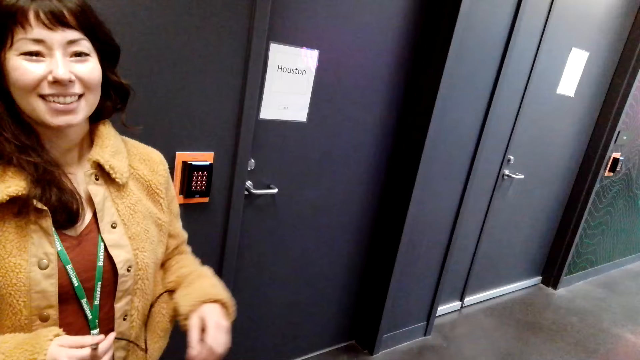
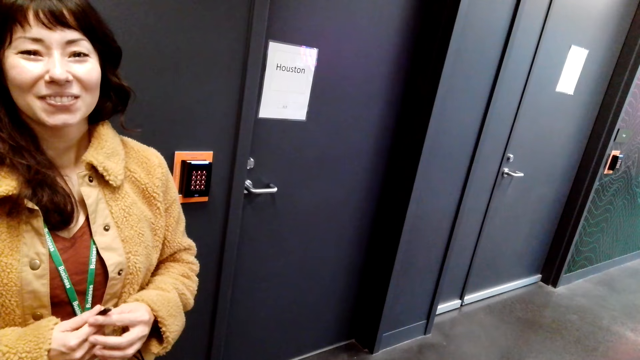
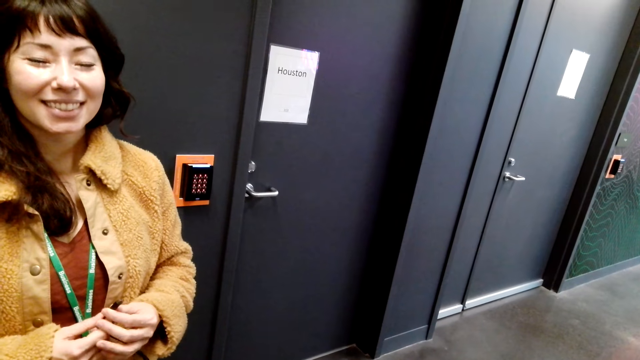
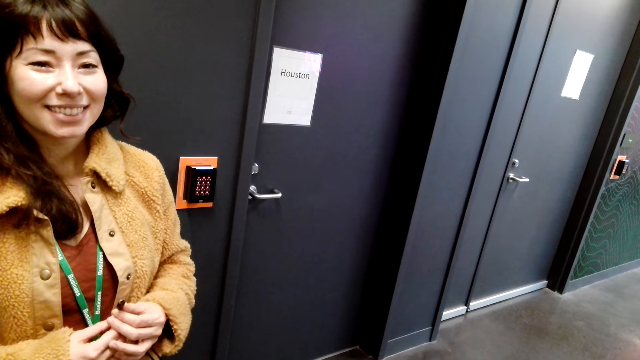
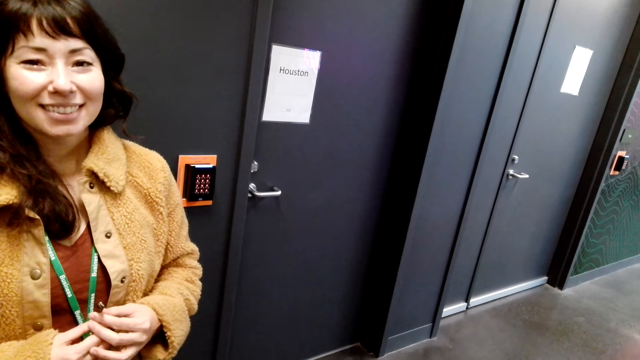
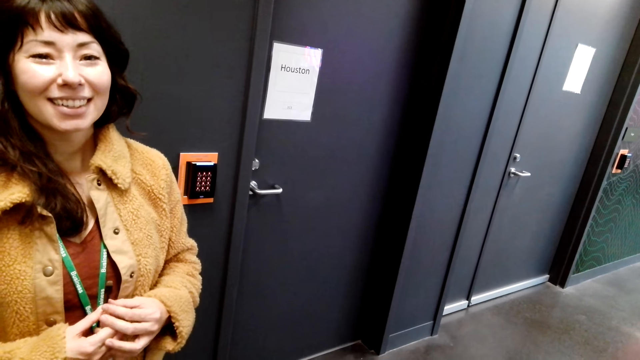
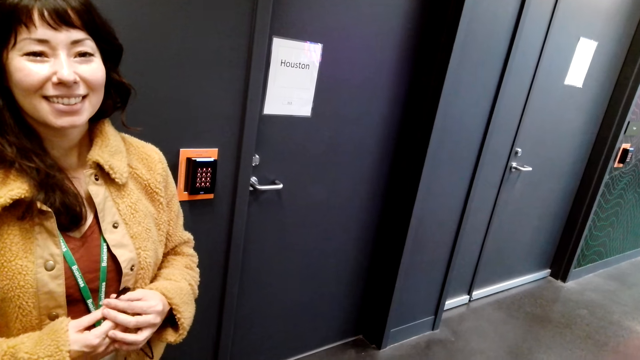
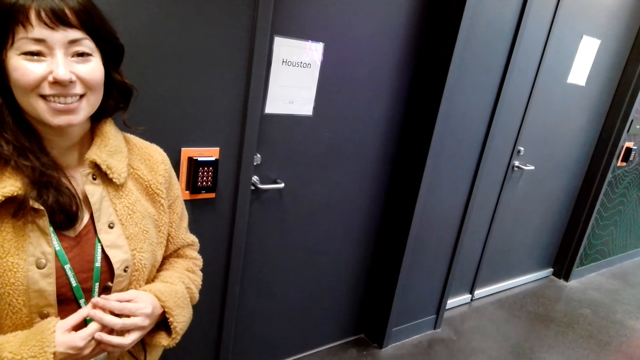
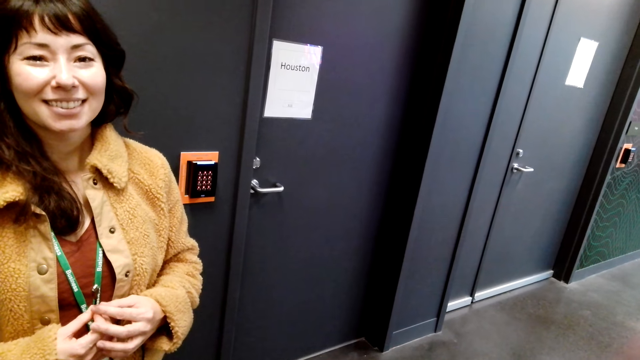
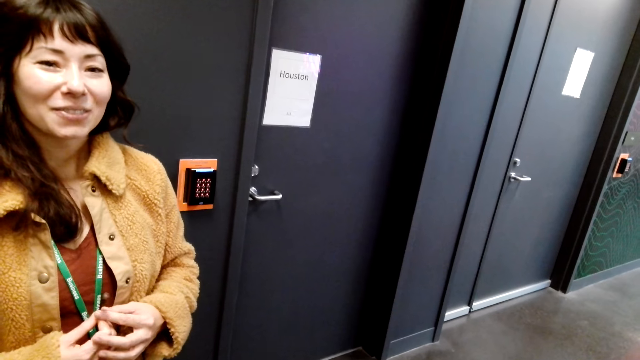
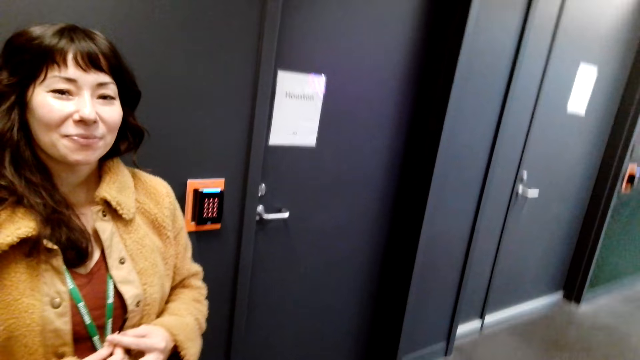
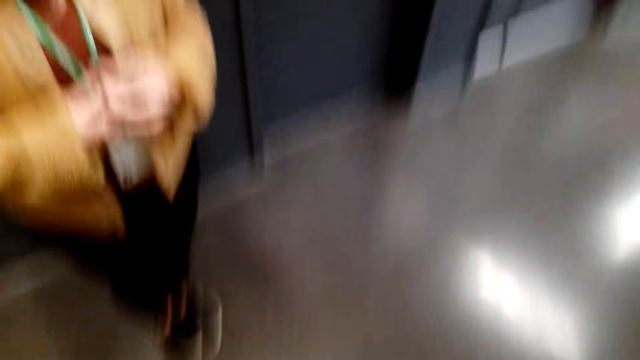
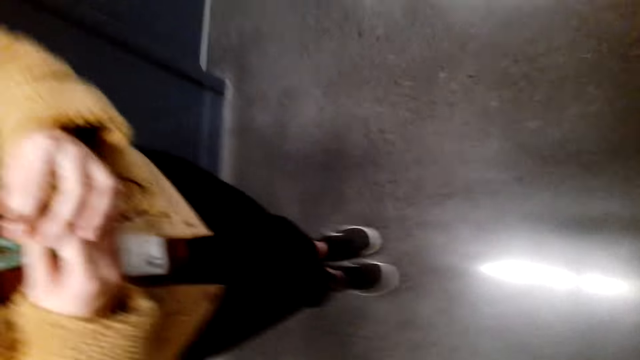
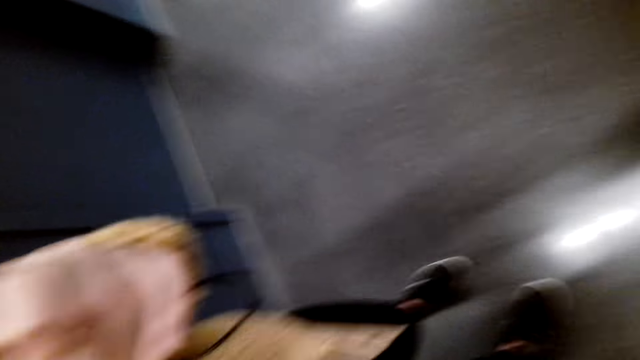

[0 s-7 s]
A person looks at the camera wearer.

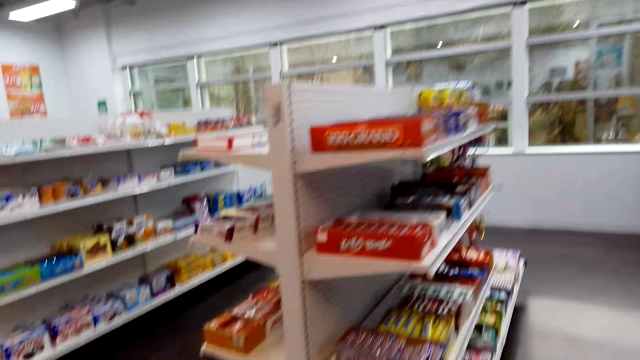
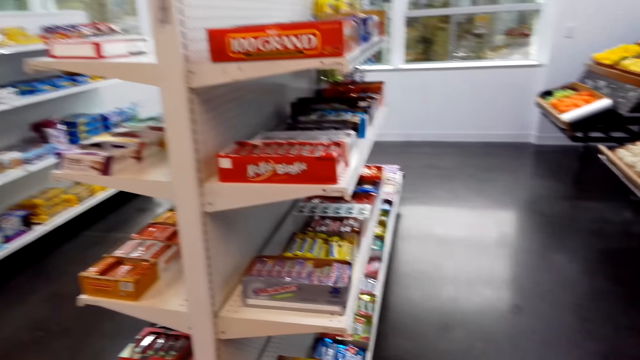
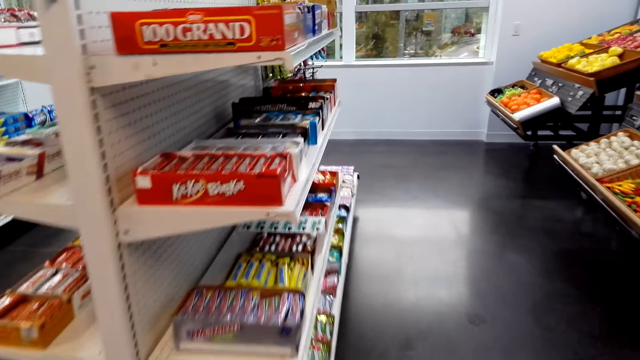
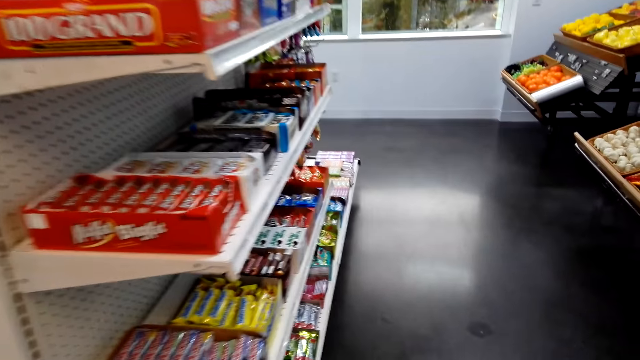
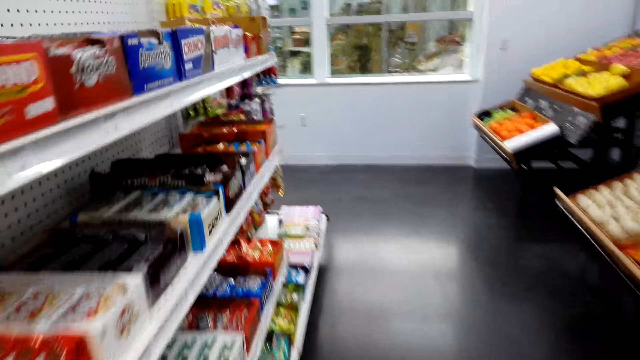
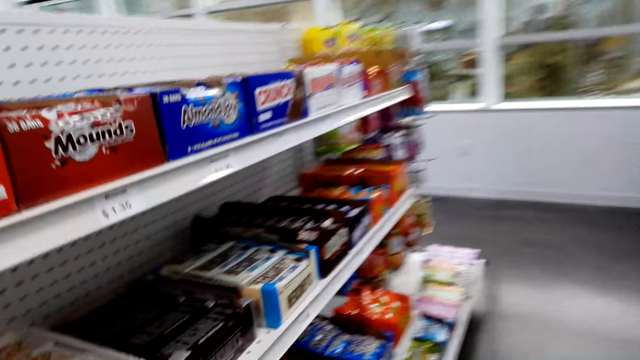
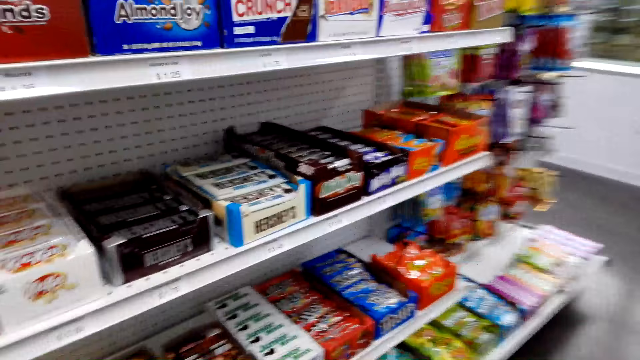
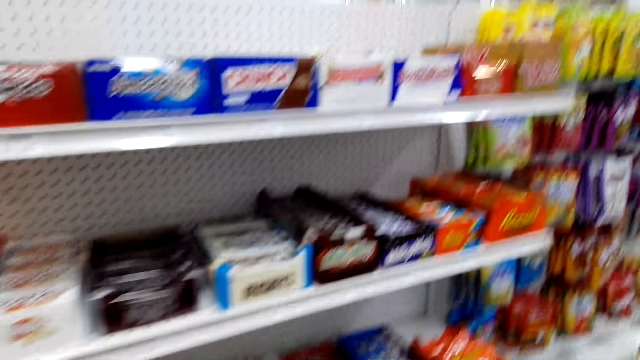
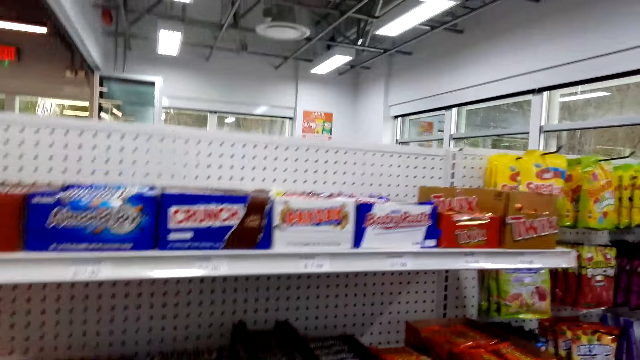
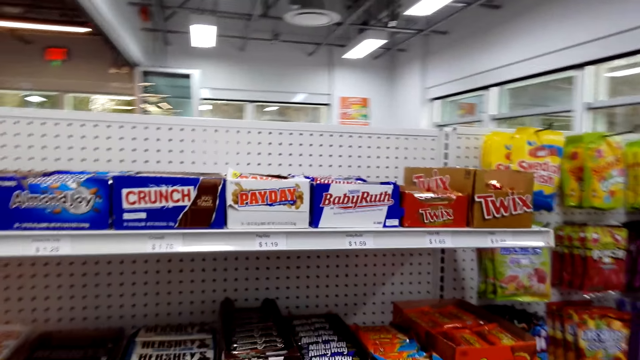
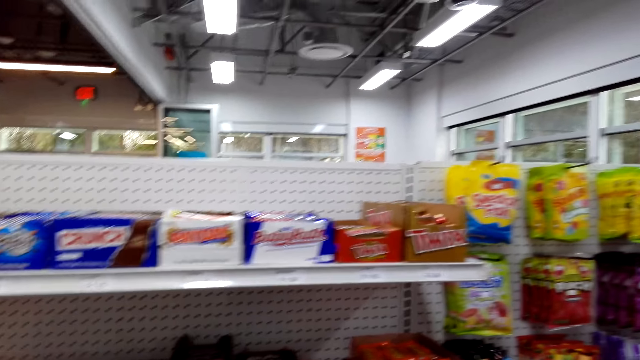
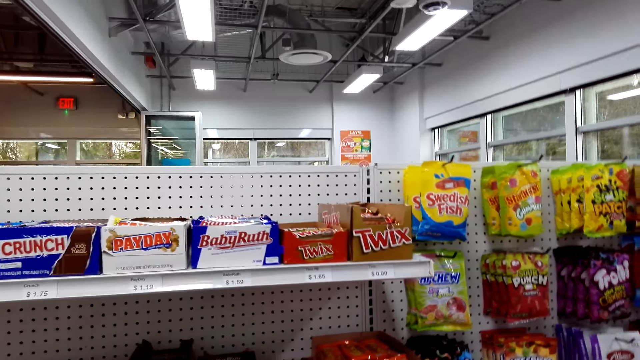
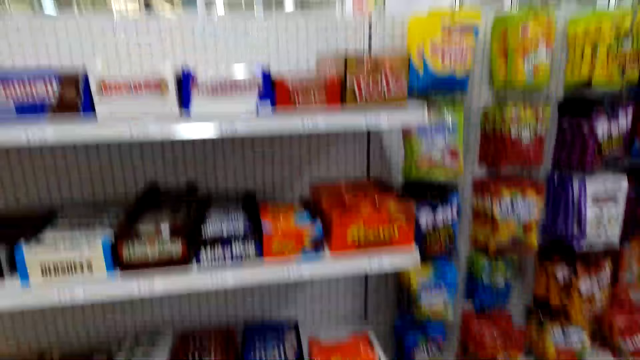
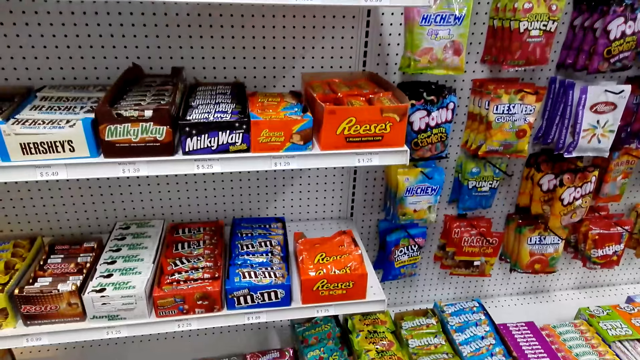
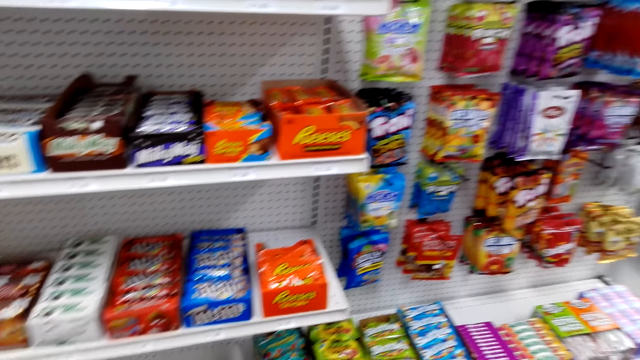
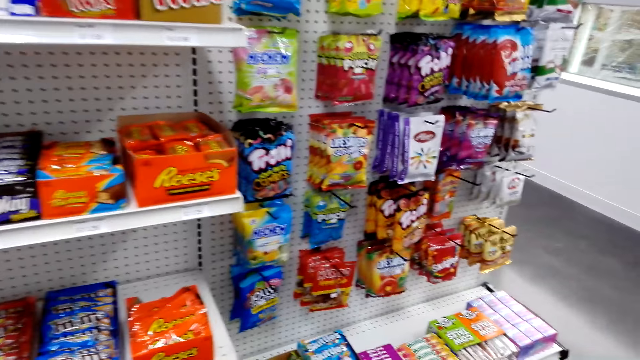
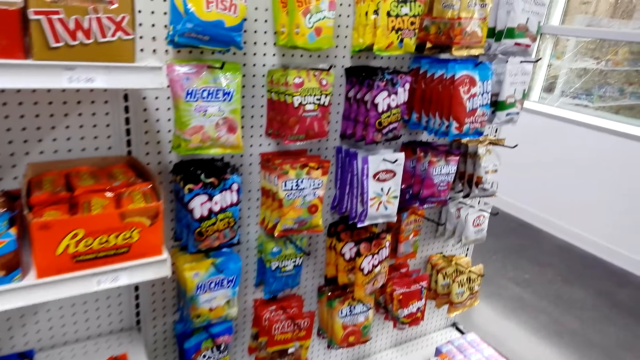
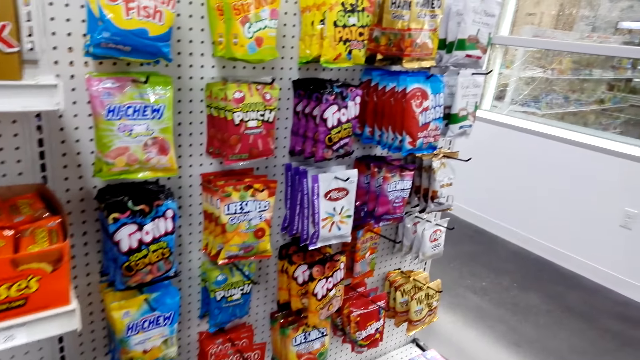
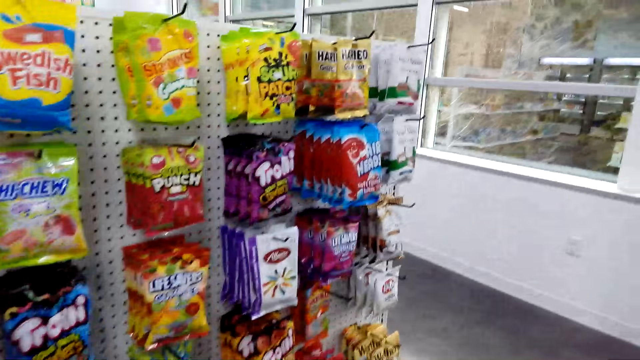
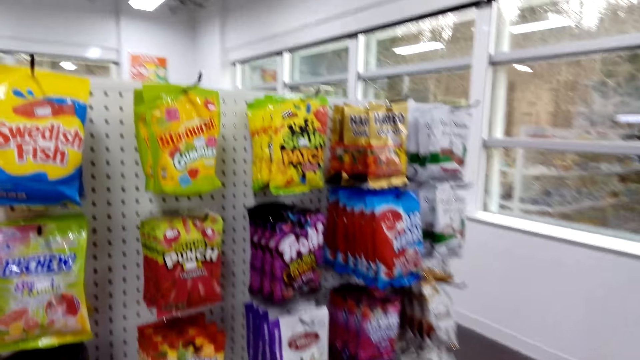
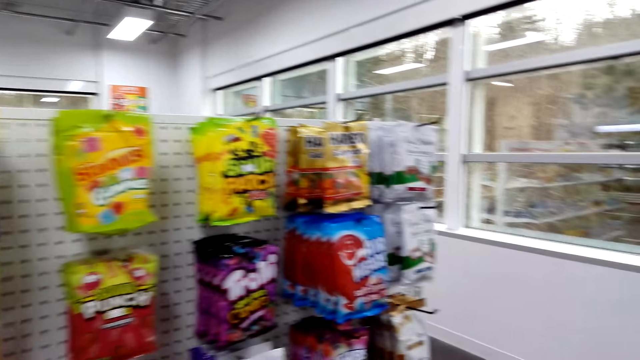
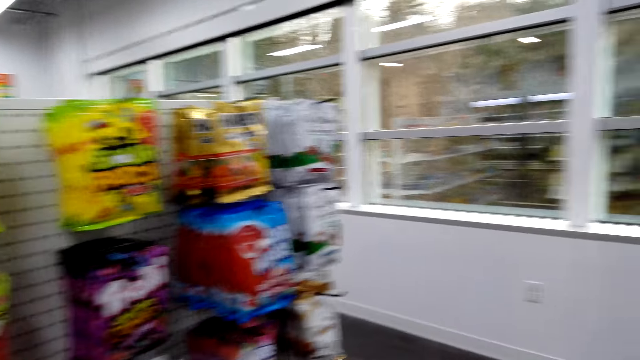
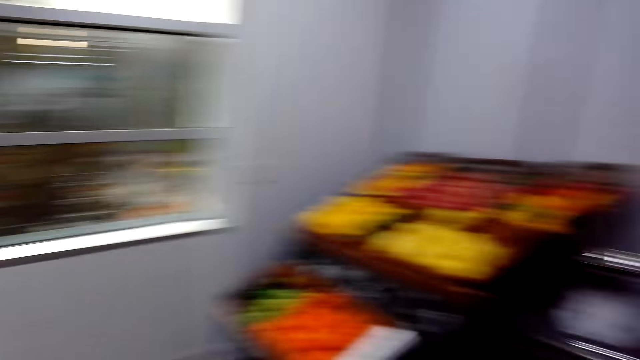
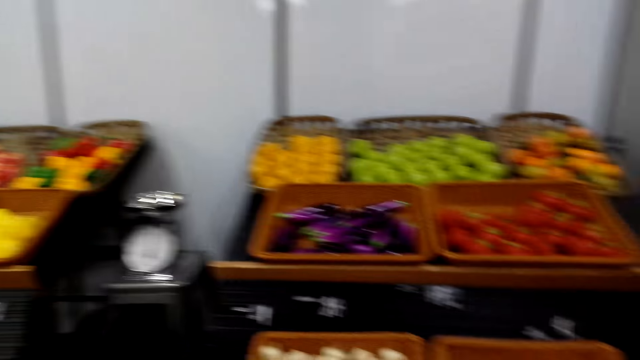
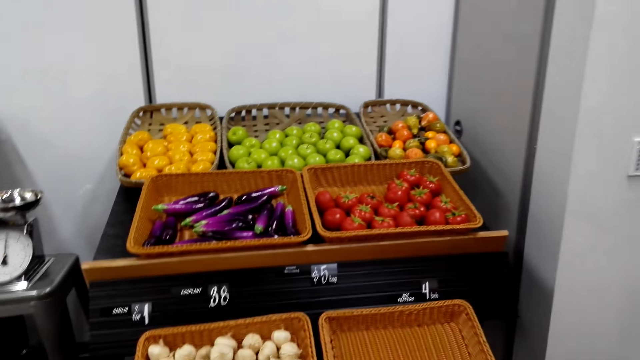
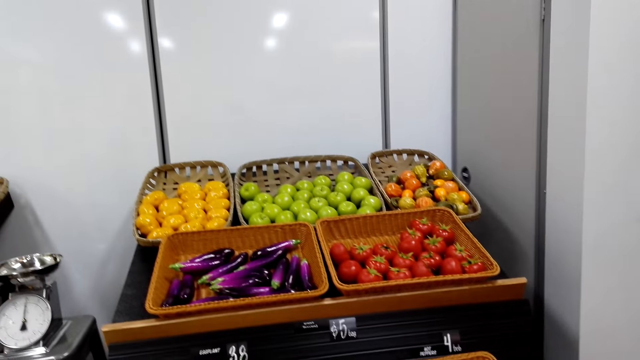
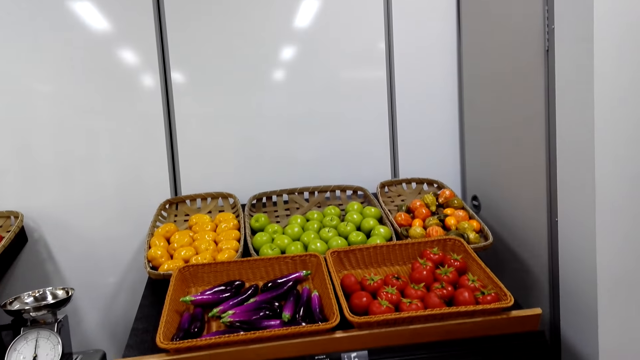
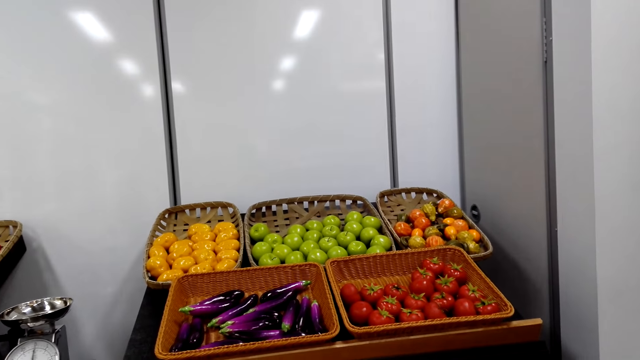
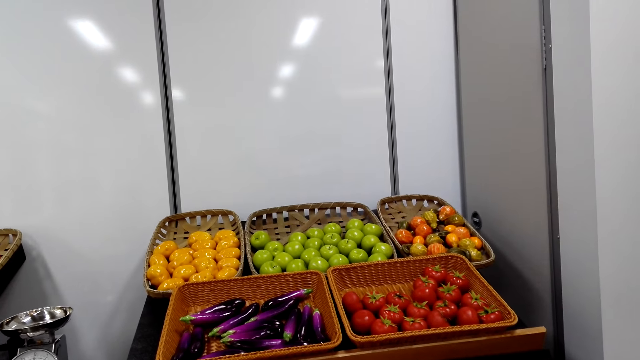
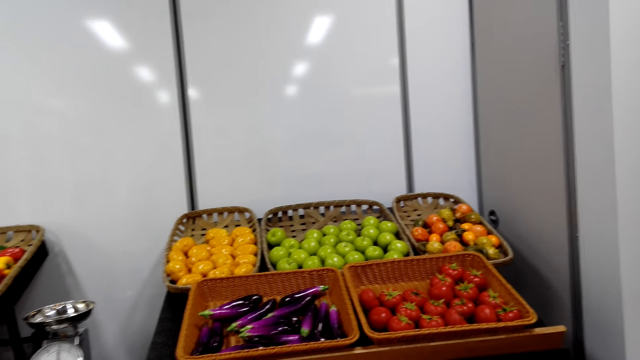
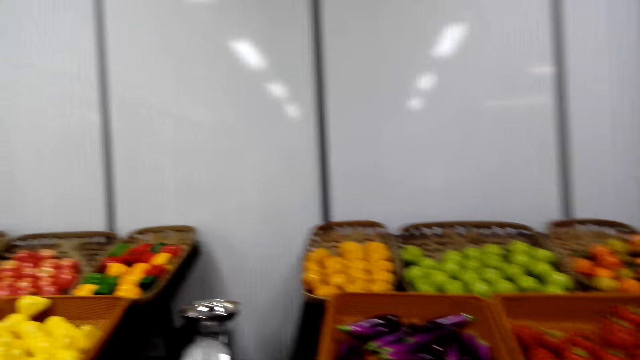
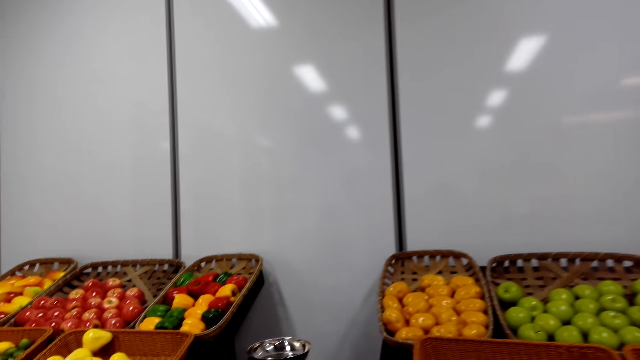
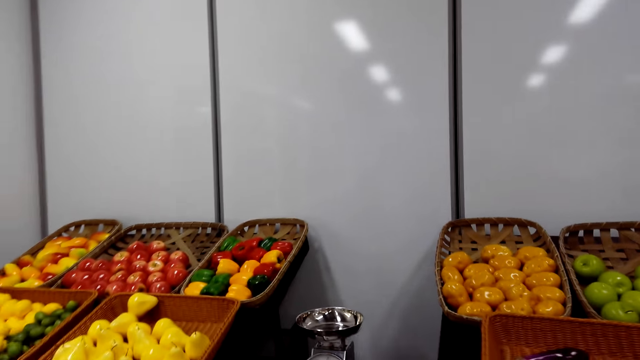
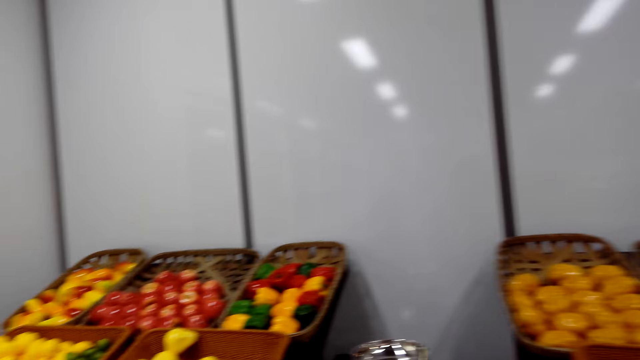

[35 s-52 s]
The camera wearer looks at the shopping store shelves. They turn around the supermarket. They look at the groceries.
